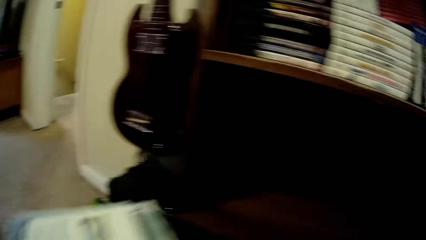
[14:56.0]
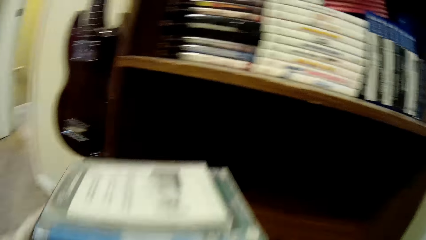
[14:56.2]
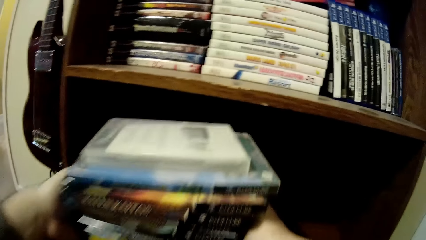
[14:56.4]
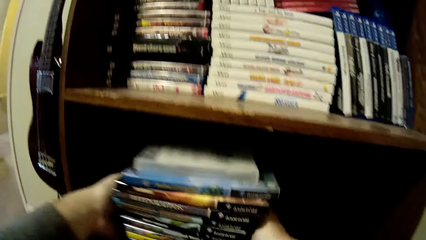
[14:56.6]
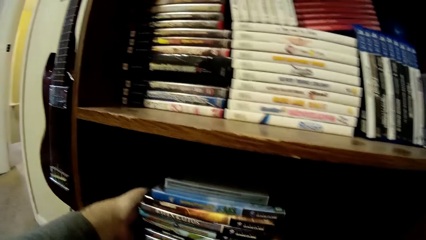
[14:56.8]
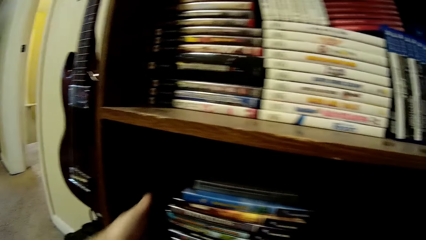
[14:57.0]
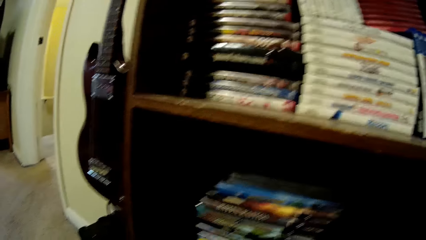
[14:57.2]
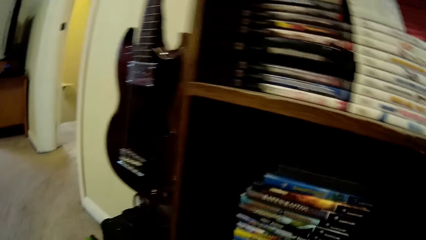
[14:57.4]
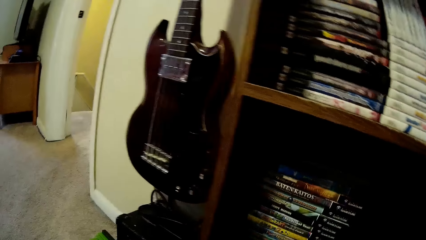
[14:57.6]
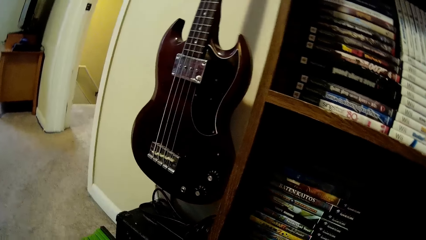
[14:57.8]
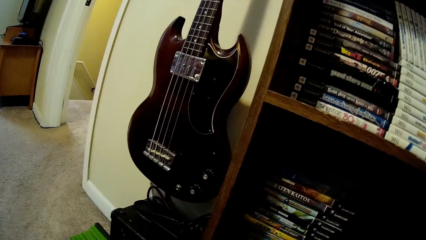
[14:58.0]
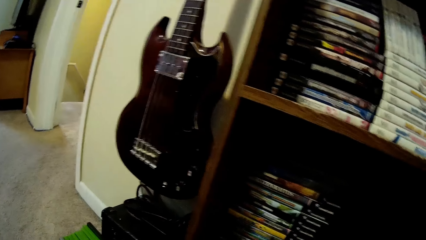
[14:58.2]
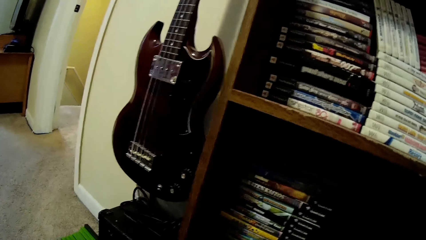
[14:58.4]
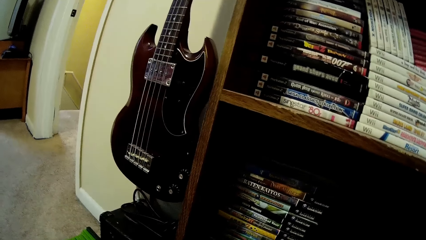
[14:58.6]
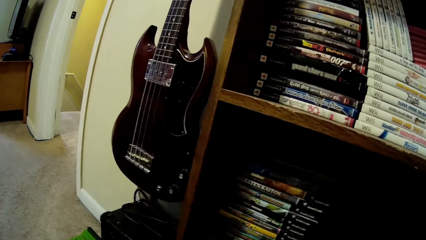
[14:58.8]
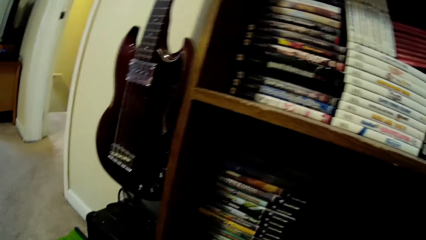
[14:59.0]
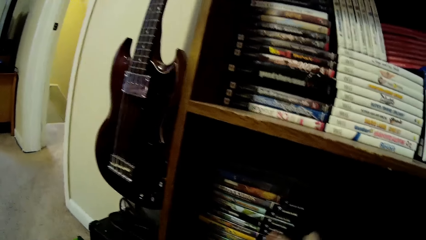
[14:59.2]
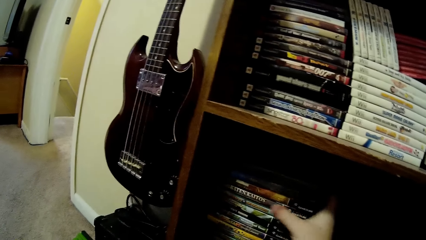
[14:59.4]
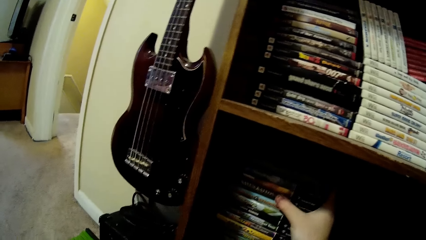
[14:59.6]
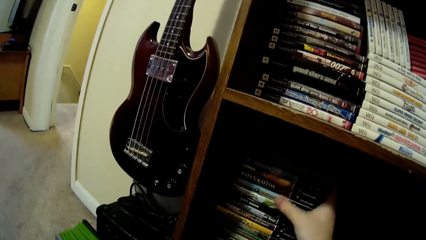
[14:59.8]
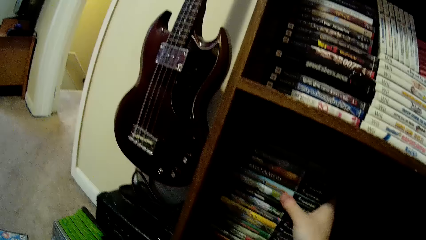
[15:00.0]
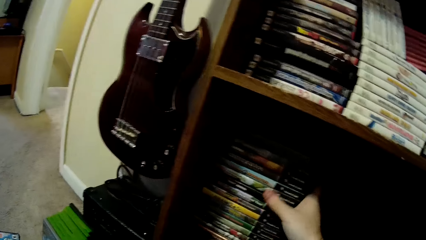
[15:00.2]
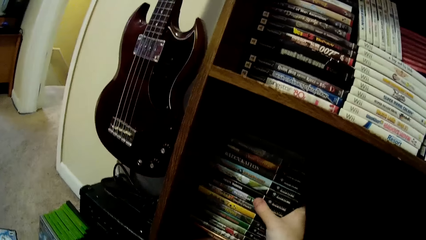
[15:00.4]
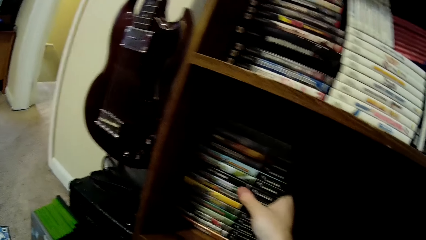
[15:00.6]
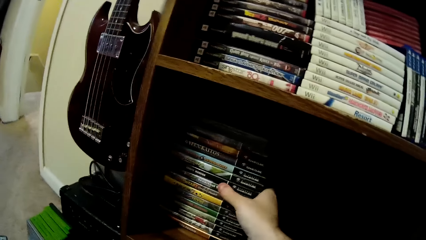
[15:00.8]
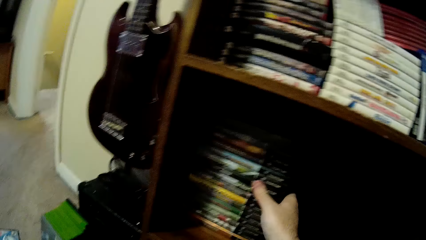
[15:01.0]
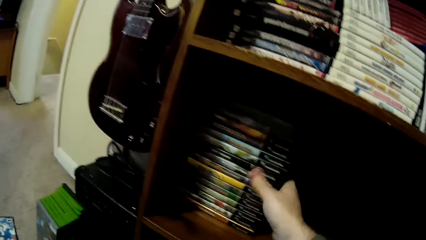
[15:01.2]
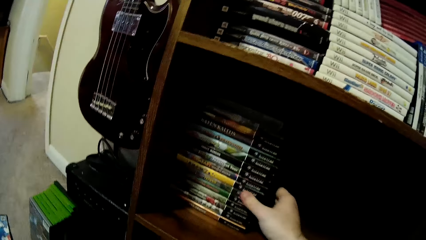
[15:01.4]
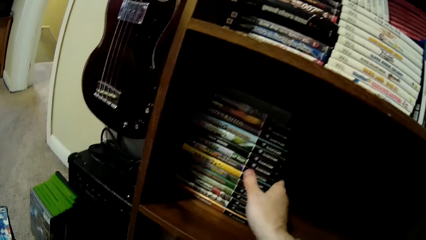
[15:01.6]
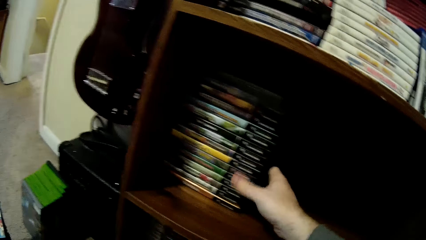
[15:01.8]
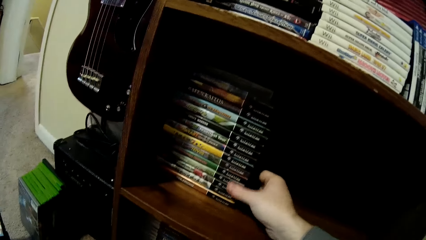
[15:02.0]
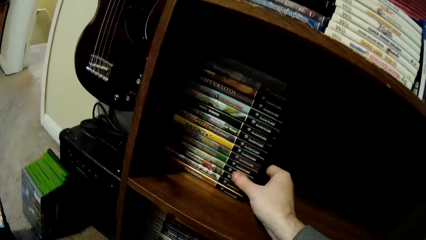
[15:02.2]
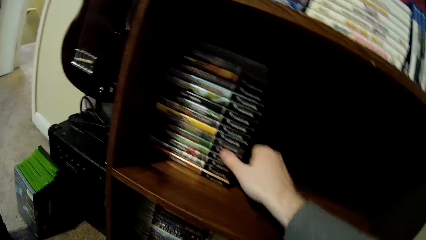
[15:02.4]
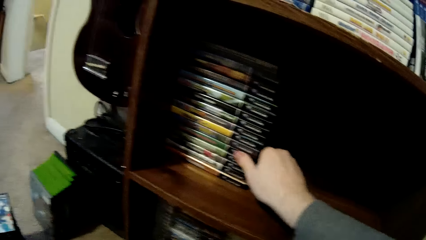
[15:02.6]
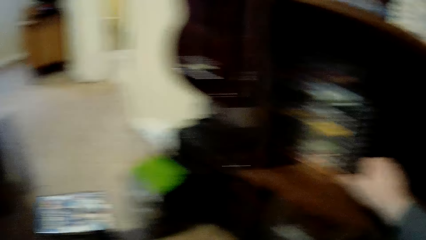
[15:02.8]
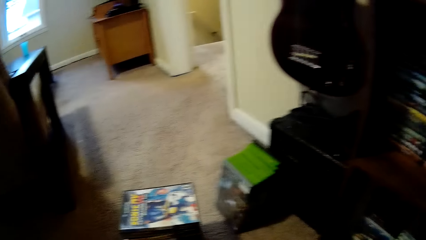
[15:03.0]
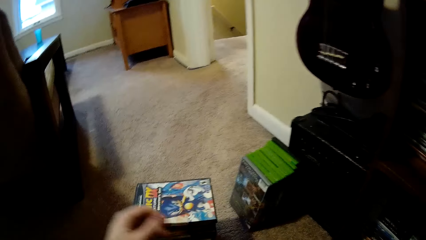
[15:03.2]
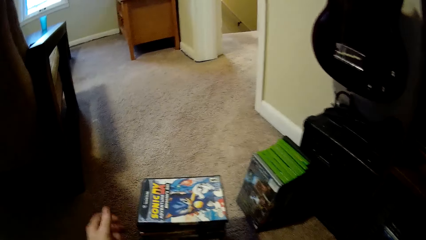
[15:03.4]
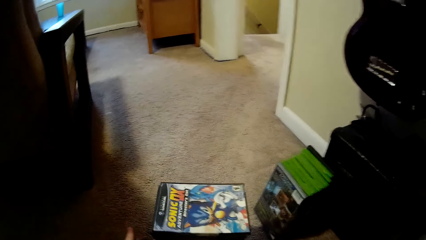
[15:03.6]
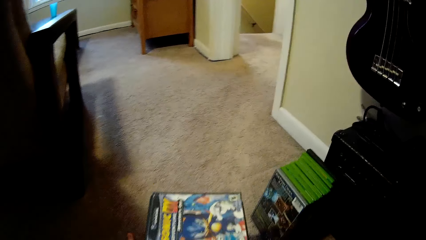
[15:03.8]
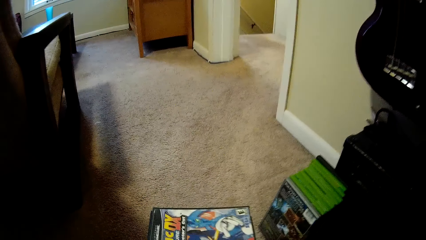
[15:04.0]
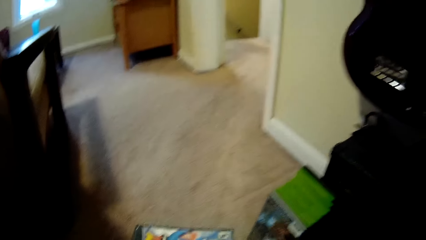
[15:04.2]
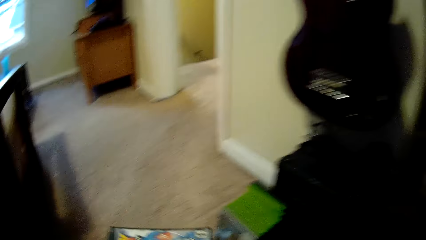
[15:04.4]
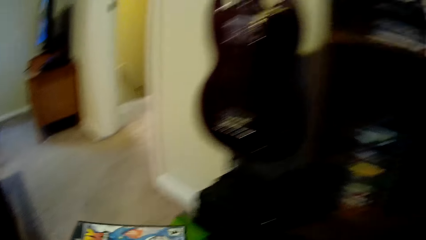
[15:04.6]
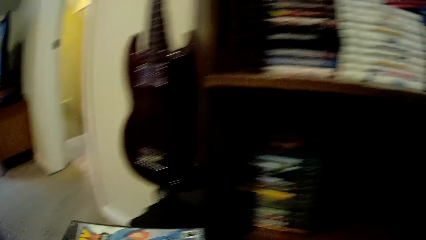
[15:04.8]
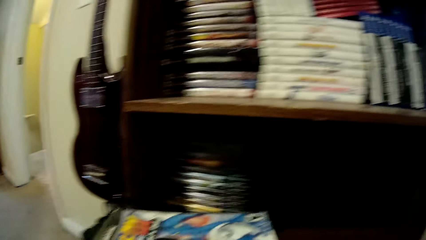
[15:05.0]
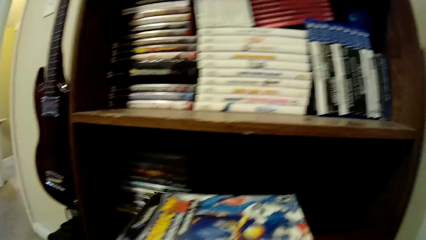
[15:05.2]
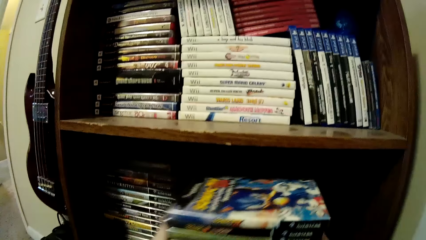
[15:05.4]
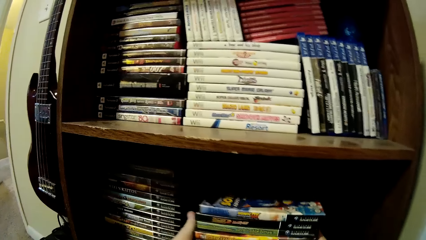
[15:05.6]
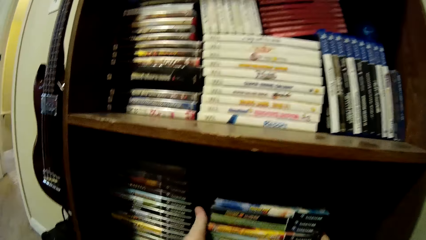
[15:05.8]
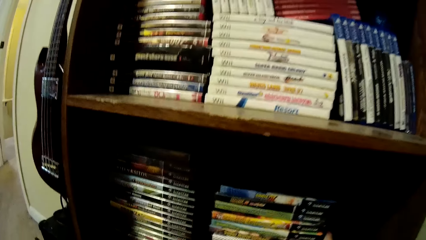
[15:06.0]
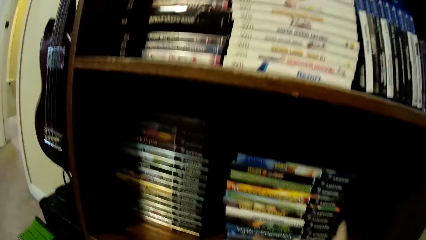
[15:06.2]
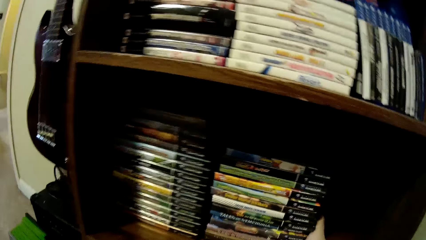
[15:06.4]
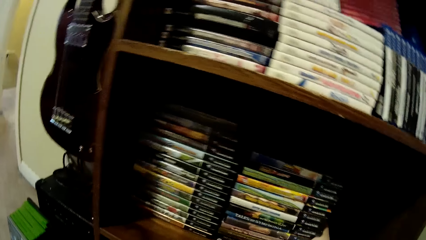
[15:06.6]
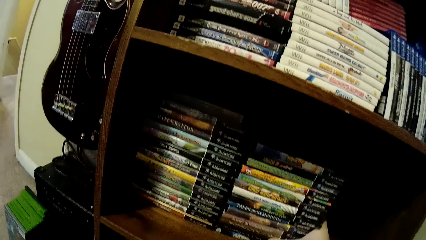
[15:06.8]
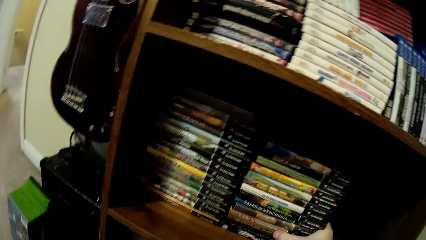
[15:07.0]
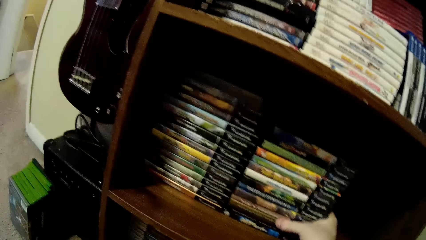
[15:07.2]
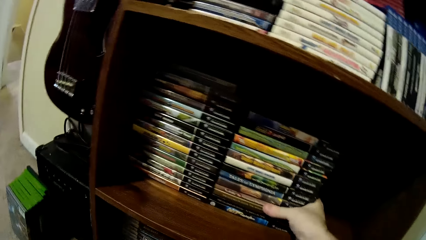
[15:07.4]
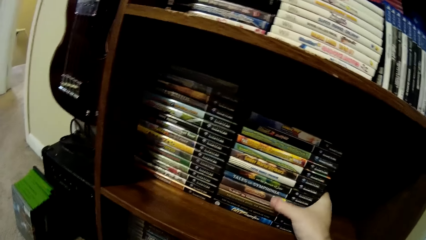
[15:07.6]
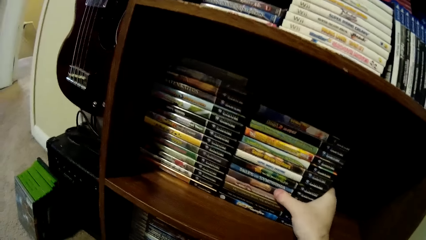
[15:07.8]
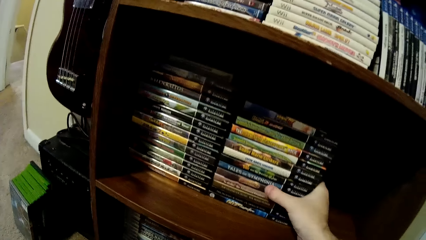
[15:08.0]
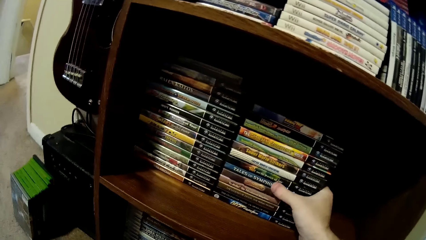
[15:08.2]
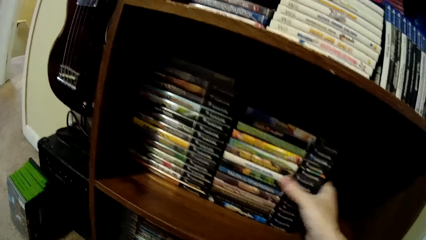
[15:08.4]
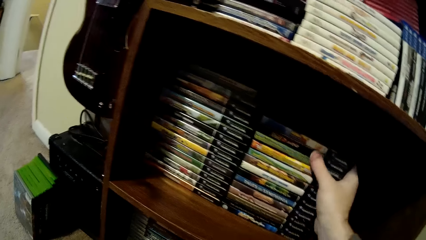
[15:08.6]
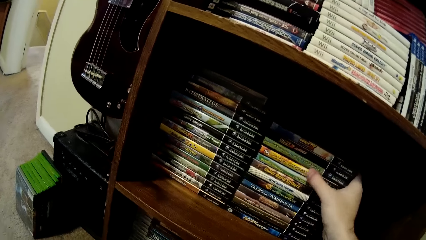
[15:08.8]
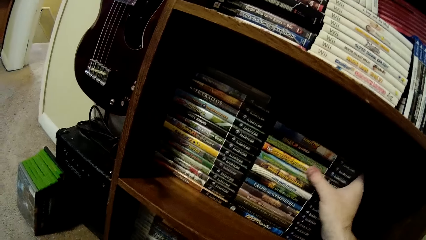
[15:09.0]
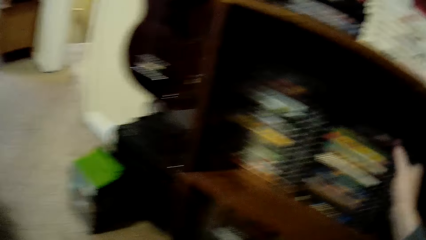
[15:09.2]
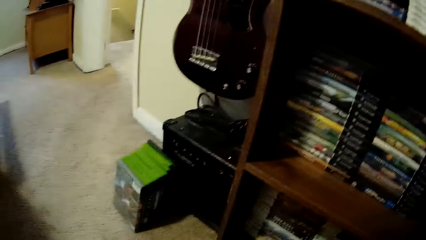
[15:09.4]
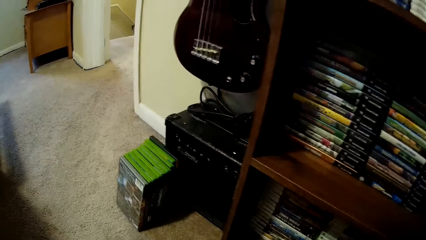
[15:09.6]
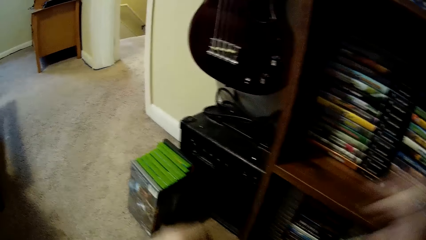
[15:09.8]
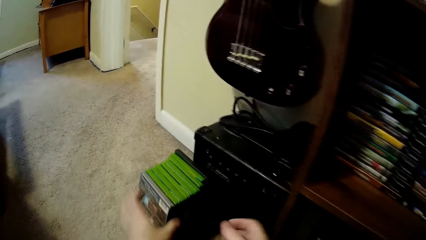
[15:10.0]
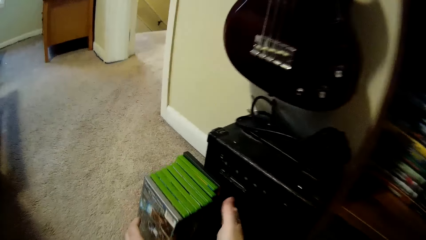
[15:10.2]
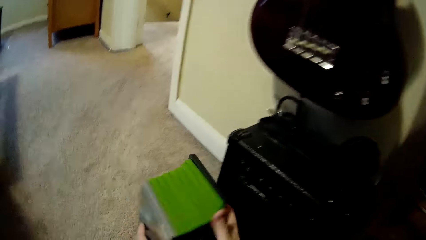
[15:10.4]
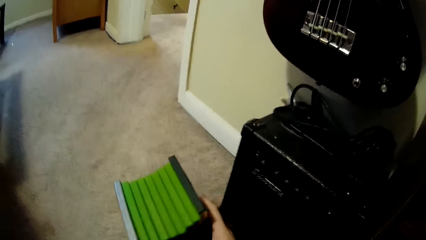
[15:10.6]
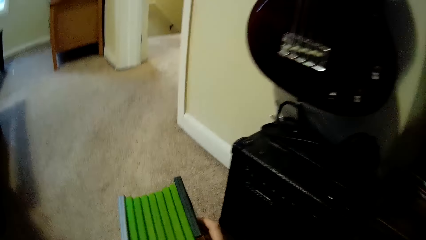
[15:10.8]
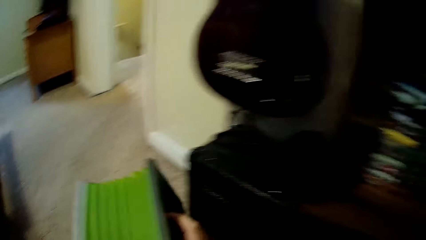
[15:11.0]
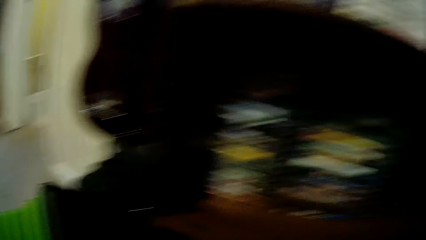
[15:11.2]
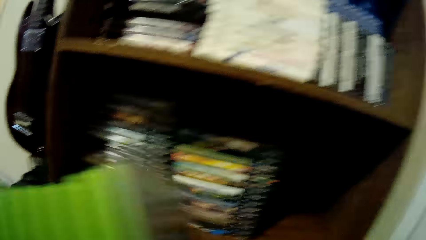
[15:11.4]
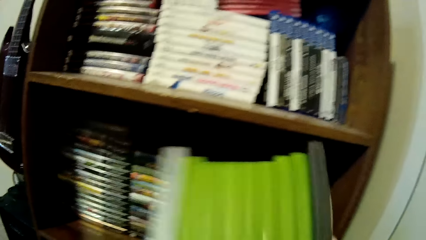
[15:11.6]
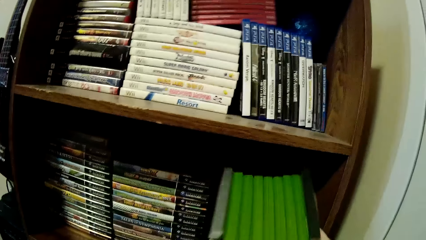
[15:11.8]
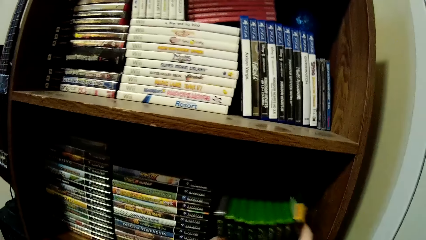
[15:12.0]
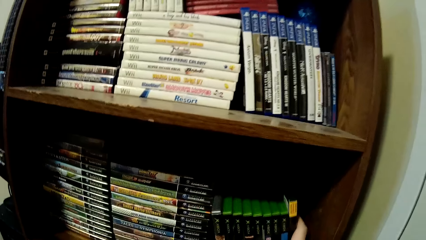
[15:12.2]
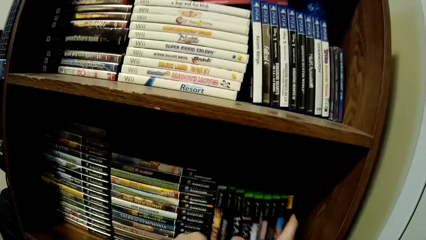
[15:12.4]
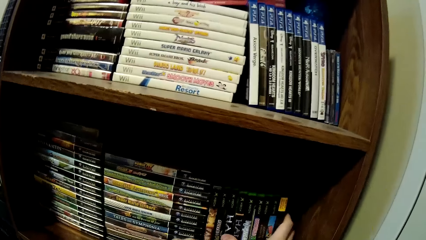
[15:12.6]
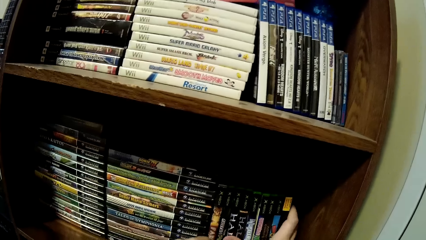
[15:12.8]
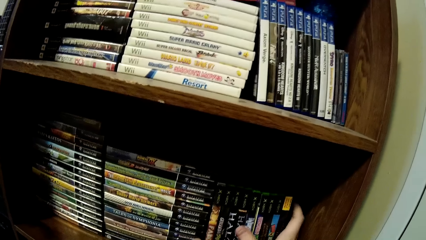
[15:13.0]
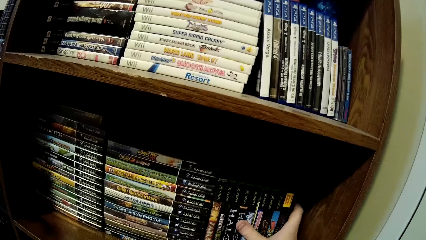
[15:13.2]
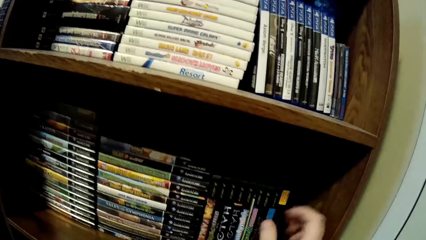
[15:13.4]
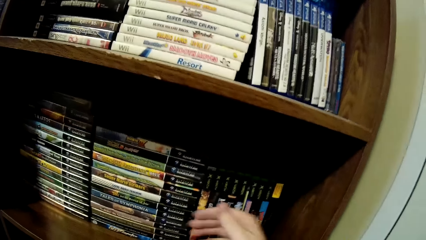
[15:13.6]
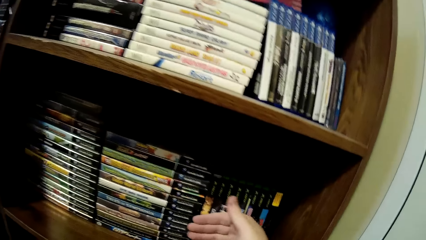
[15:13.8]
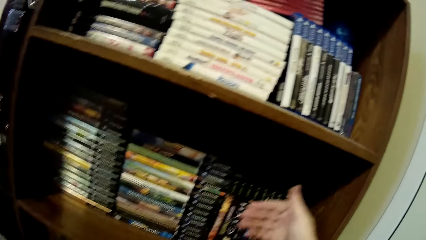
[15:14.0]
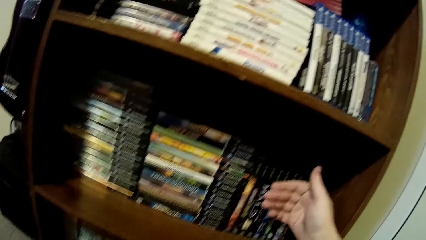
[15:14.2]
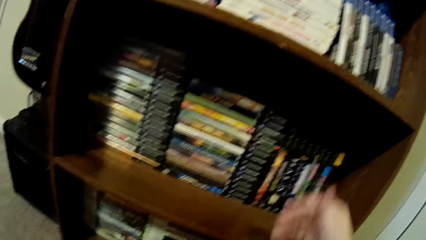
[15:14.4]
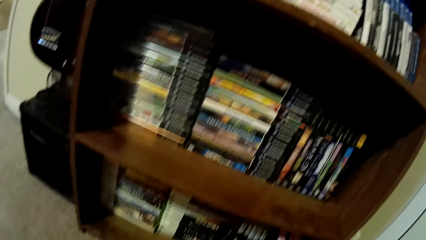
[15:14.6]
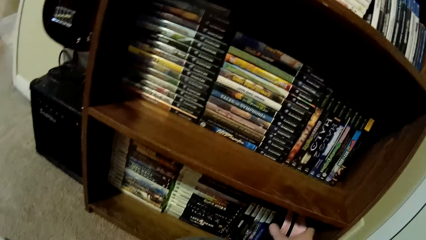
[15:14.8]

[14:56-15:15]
The camera wearer picks up books from the floor. They put video cassette box cases in the shelf. They move around a room. They arrange the books on the shelf. They pick up the video cassette box cases from the floor. They put the video cassette box cases in the shelf. They arrange the books on the shelf. They pick up the video cassette box cases from the floor. They put the video cassette box cases in the shelf. They arrange the books on the shelf.
